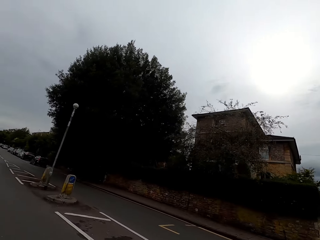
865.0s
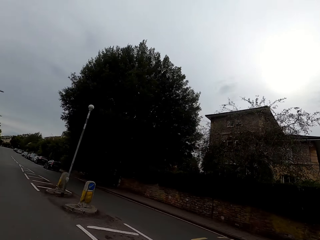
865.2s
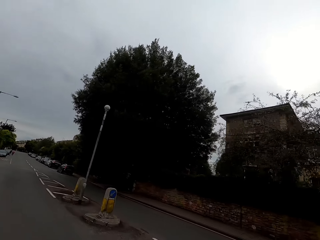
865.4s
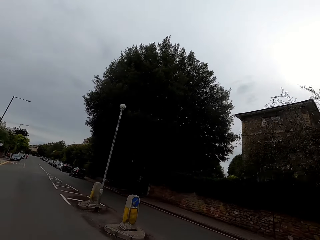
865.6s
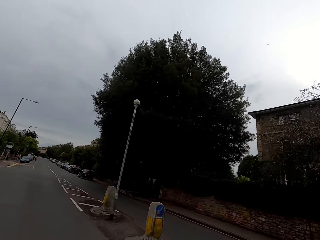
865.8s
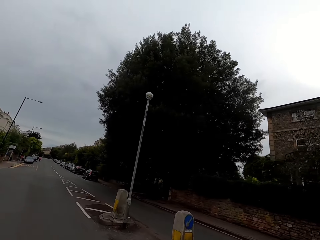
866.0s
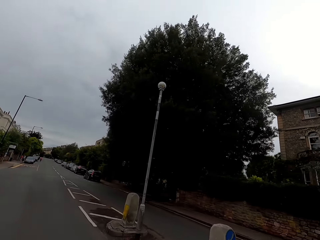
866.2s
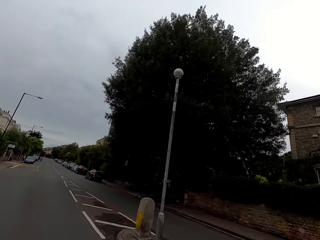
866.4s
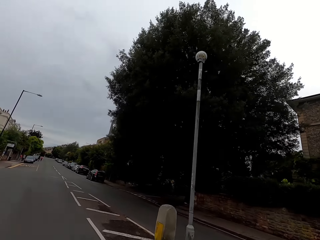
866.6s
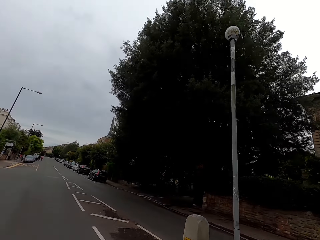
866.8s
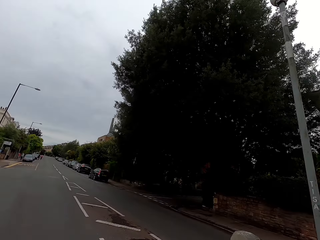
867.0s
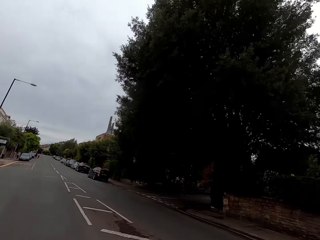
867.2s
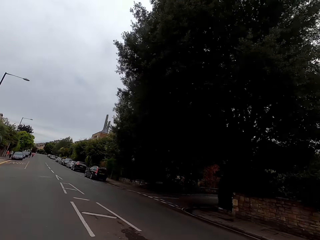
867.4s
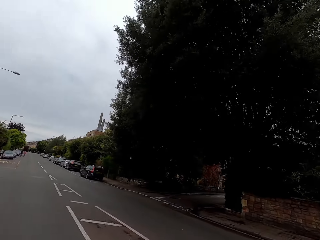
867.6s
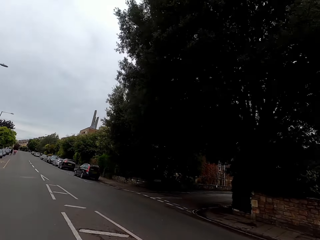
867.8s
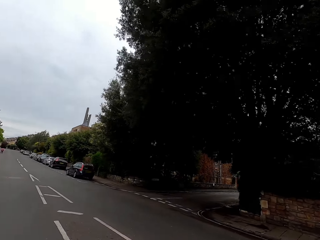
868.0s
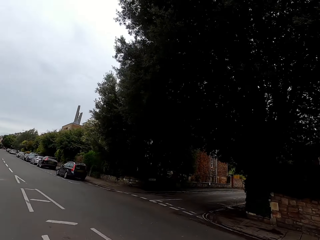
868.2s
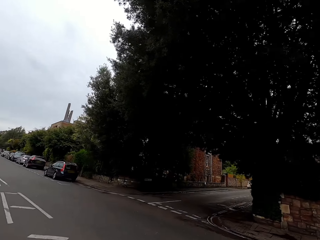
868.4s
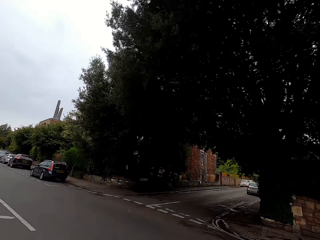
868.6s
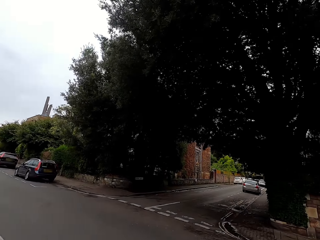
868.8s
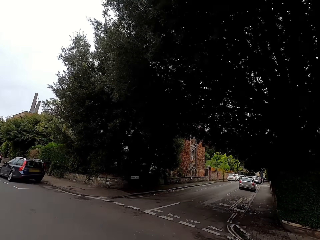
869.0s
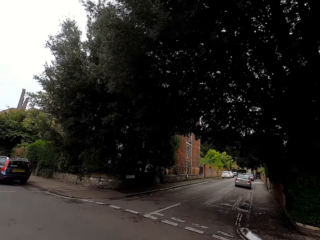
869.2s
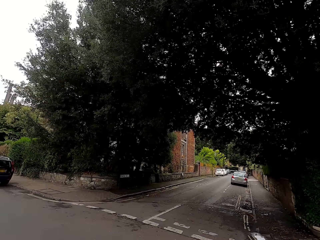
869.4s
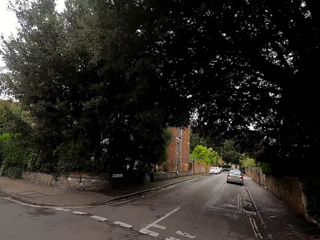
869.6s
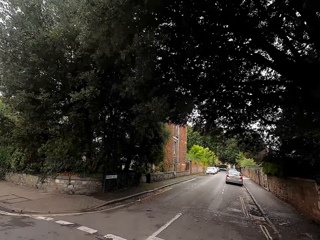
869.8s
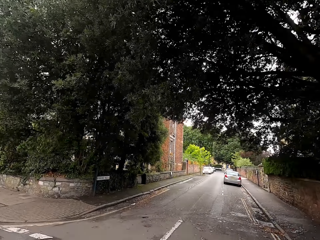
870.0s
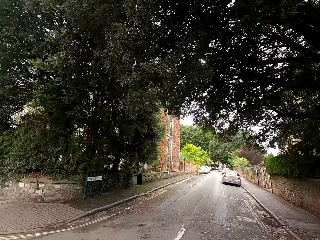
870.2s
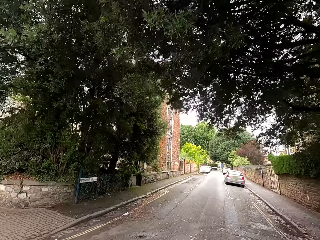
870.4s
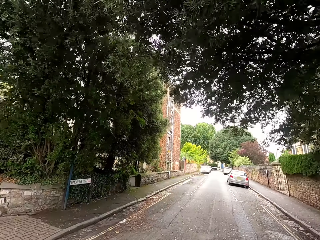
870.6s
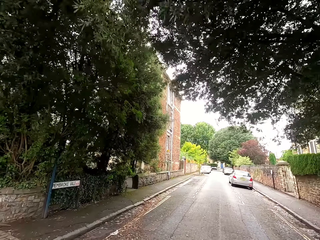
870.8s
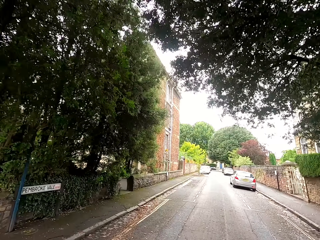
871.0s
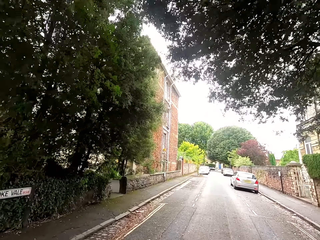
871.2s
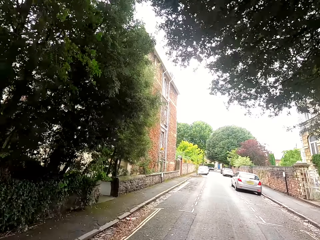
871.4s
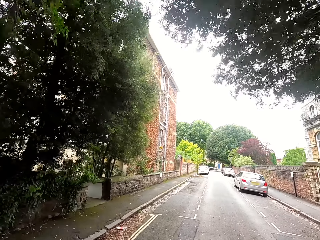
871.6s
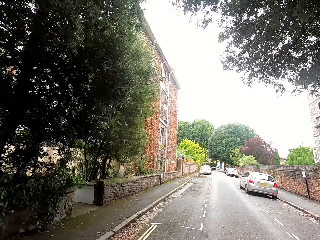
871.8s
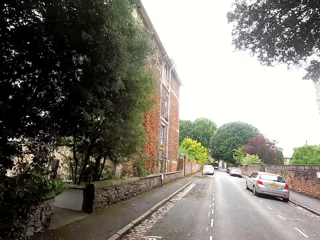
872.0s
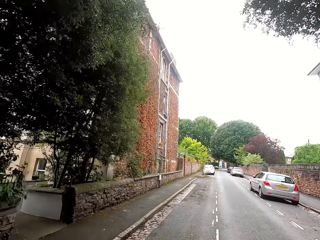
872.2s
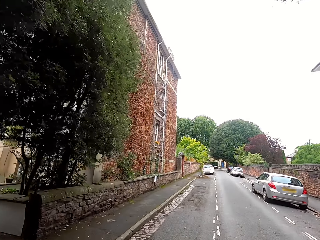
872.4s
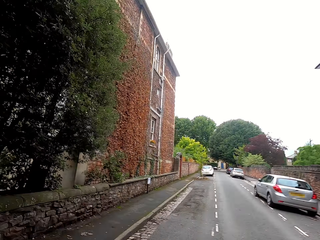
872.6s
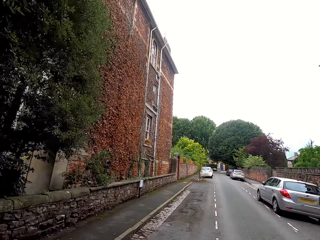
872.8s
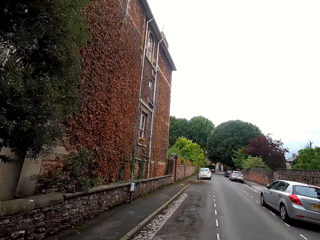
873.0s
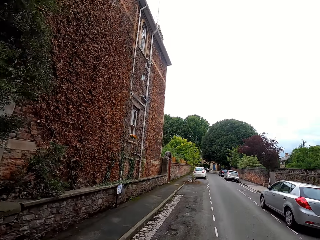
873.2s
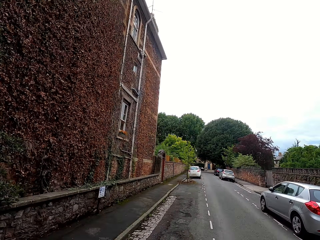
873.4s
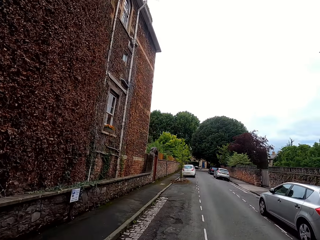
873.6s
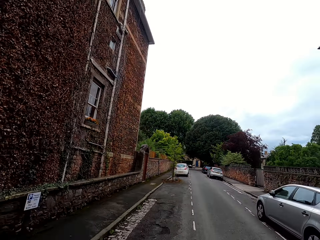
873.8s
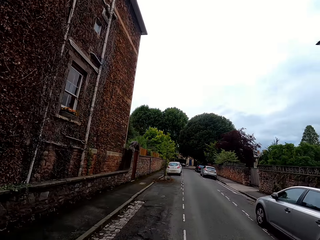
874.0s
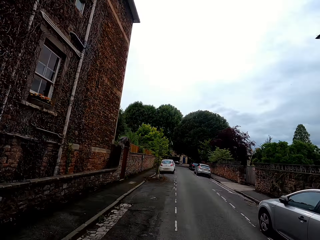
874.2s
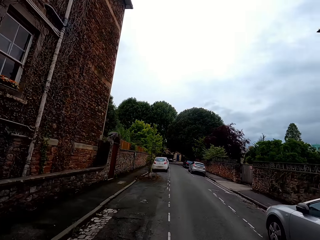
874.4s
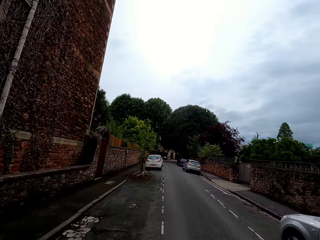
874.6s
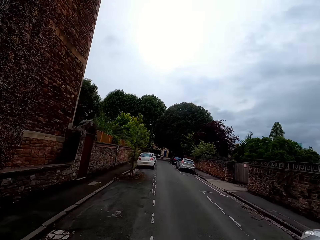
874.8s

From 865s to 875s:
The camera wearer rides a bike on the road and looks at a passing car. They ride the bike on the road and turn right on the road.

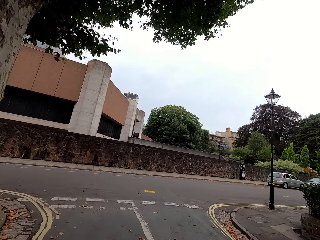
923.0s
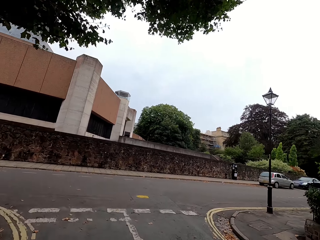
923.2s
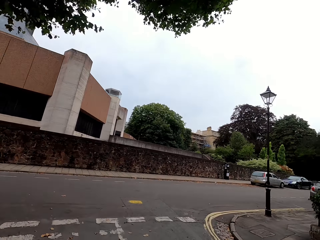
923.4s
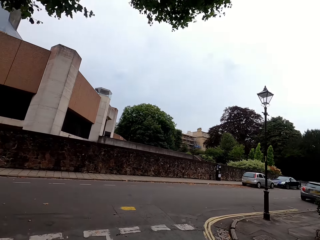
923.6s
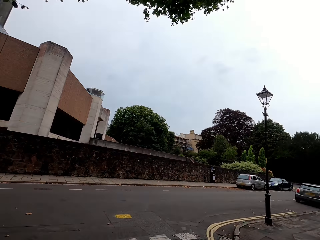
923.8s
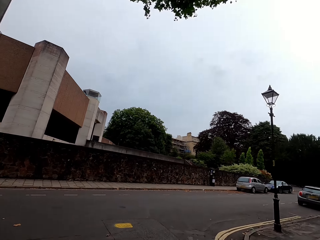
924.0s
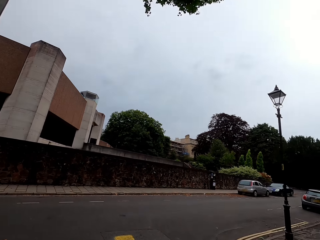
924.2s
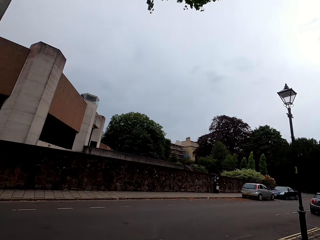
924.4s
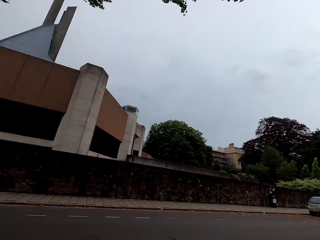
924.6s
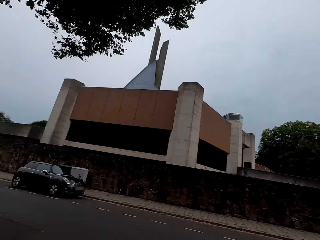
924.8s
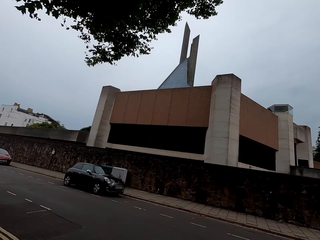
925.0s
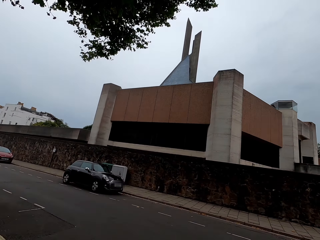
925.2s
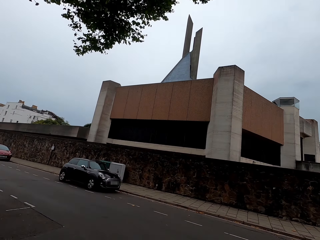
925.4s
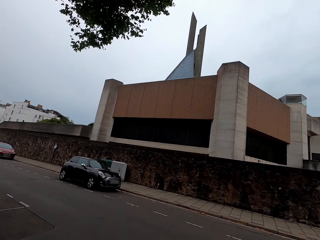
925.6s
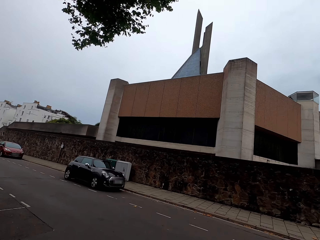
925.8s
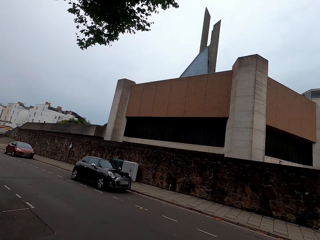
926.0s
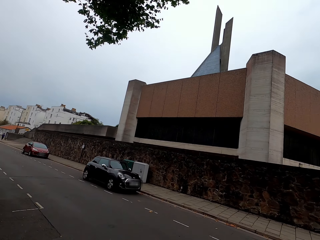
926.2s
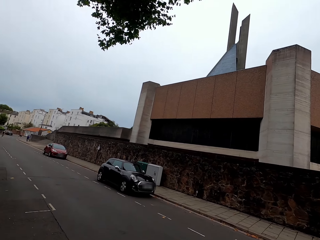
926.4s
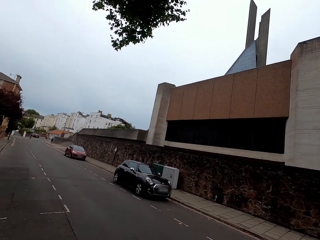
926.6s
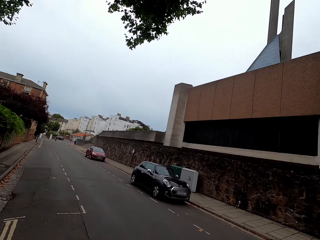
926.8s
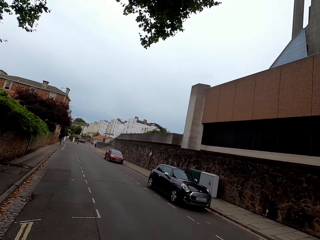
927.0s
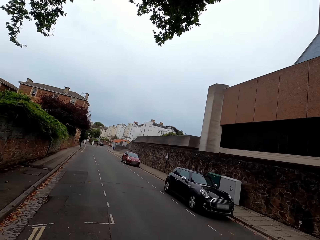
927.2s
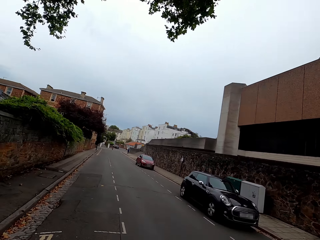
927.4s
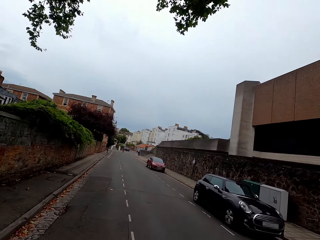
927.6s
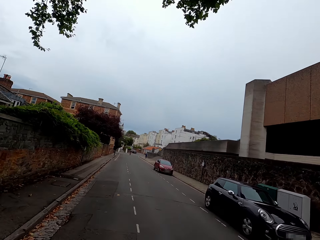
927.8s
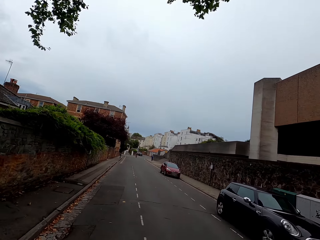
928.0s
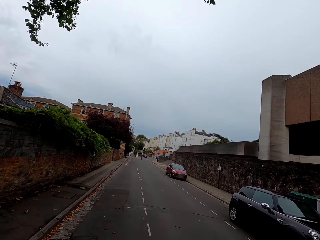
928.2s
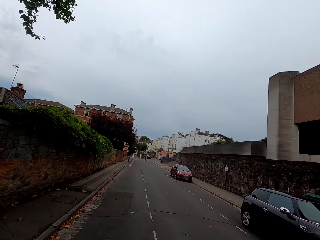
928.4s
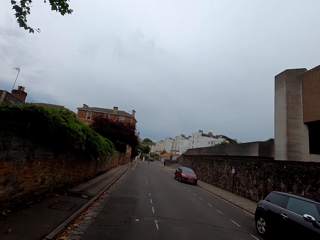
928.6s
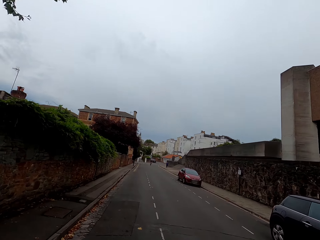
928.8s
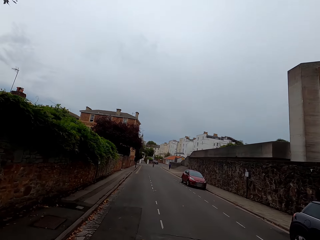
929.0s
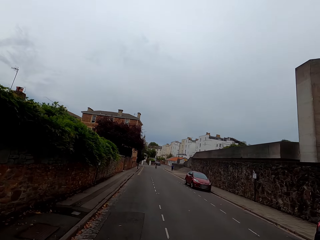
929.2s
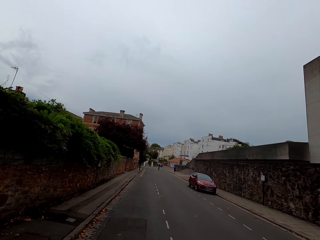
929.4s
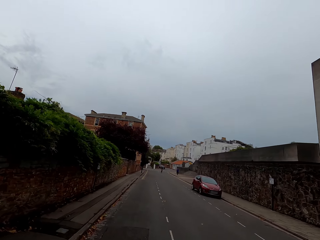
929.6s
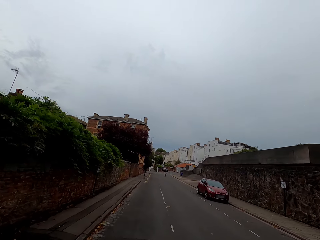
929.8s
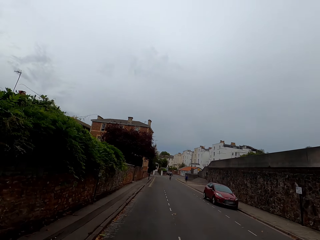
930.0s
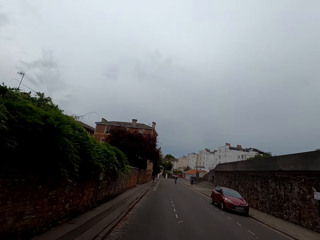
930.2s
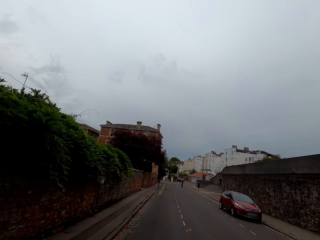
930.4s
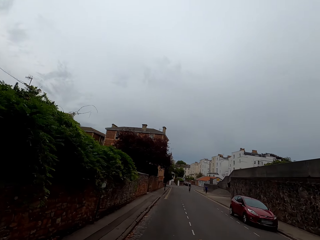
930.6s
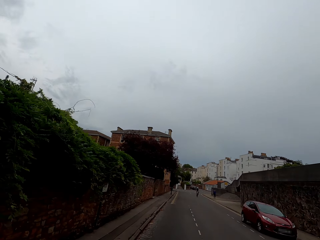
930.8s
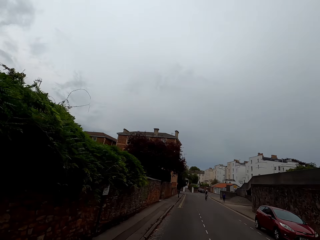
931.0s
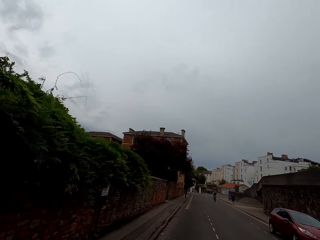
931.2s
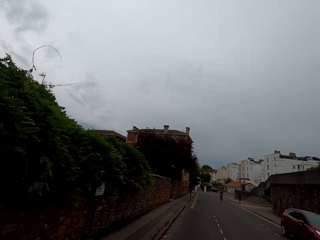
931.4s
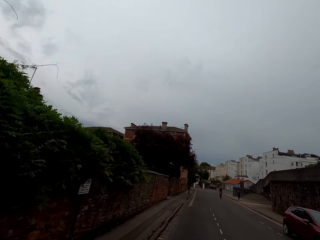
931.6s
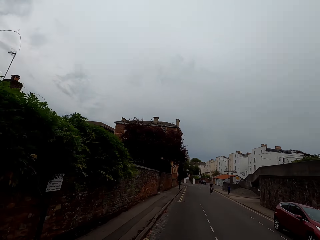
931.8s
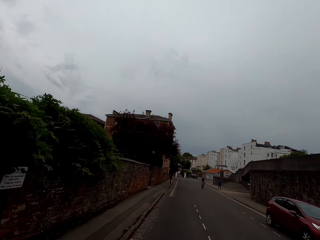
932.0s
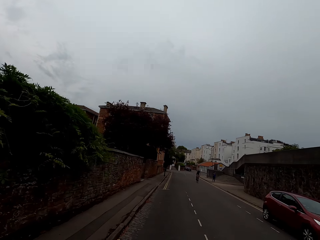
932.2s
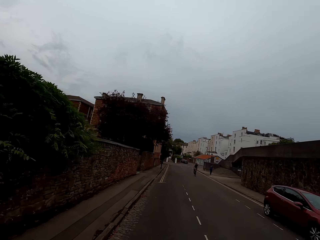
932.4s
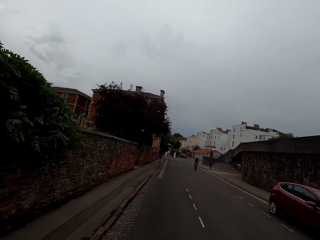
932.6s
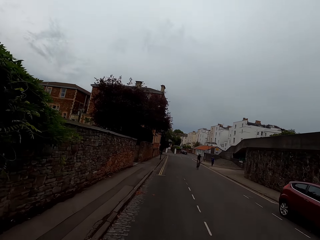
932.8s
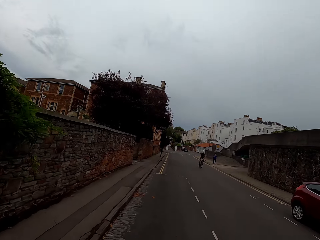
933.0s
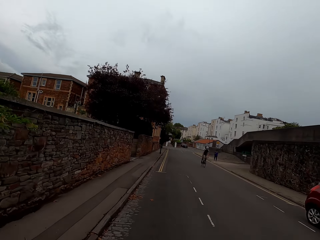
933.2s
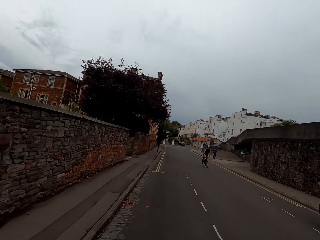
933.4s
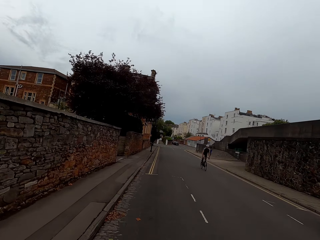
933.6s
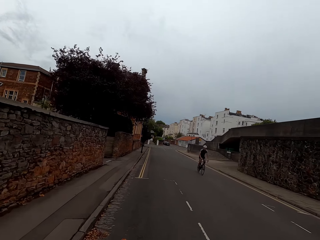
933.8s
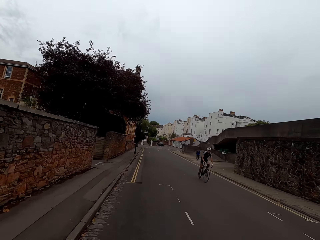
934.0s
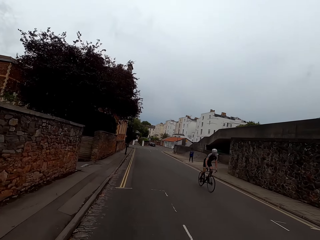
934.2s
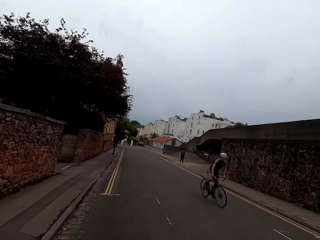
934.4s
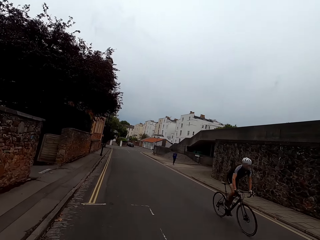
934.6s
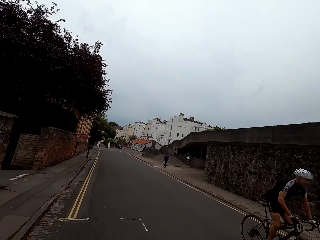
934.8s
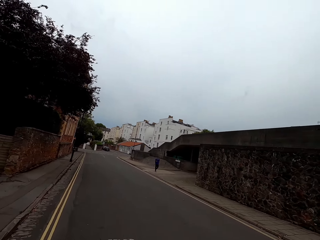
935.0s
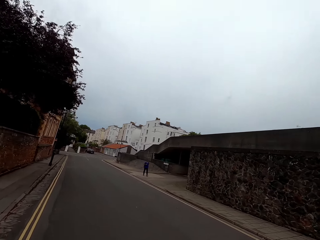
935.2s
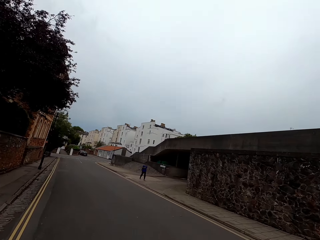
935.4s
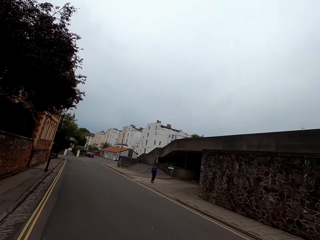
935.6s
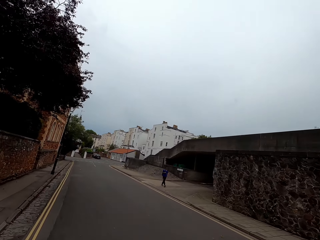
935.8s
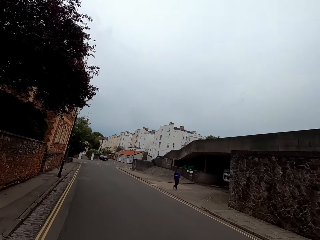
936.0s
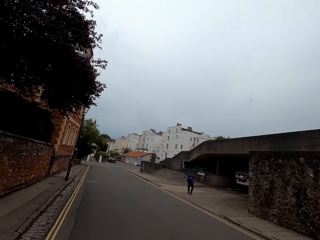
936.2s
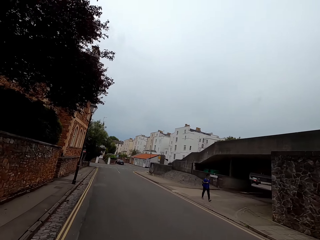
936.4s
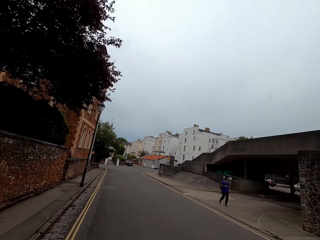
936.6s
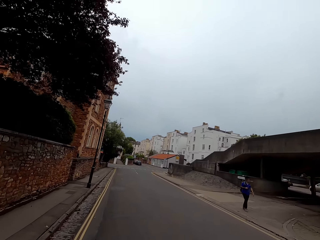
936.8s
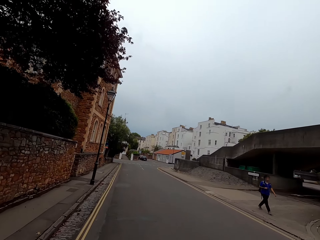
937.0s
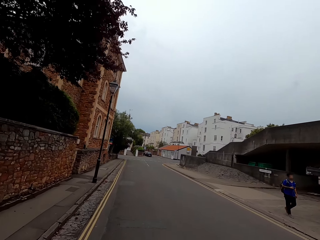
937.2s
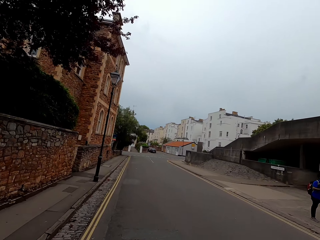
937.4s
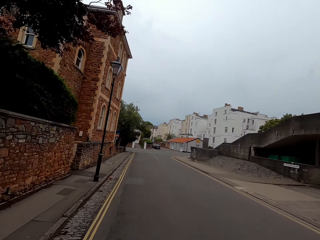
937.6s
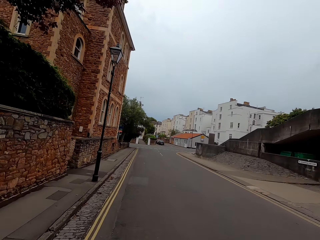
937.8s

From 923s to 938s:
The camera wearer looks across the road. They look around, ride a bike on the road and turn right.
